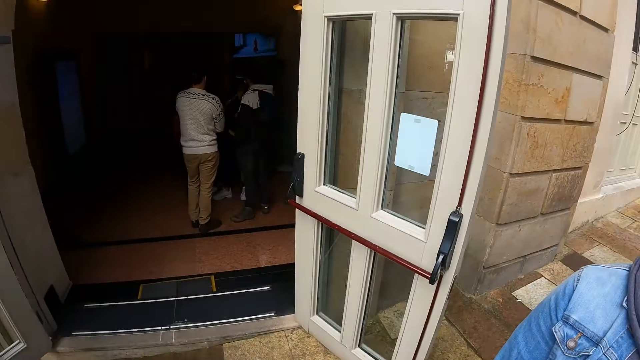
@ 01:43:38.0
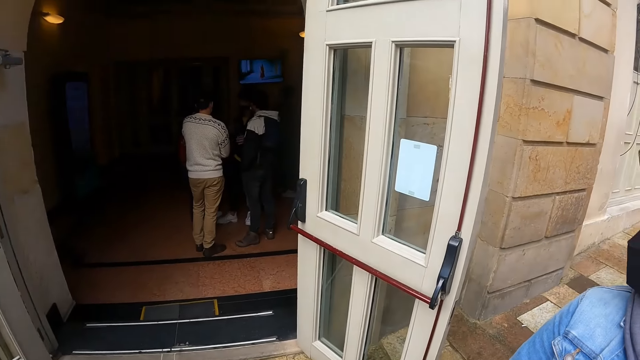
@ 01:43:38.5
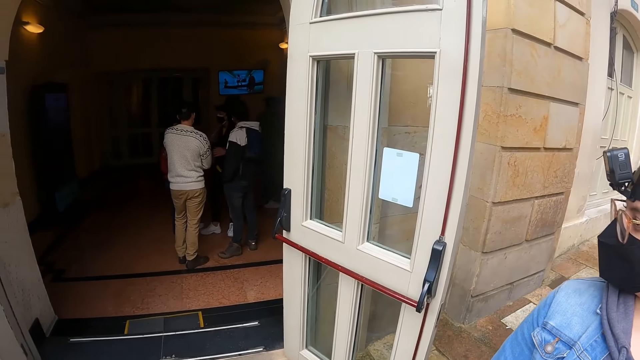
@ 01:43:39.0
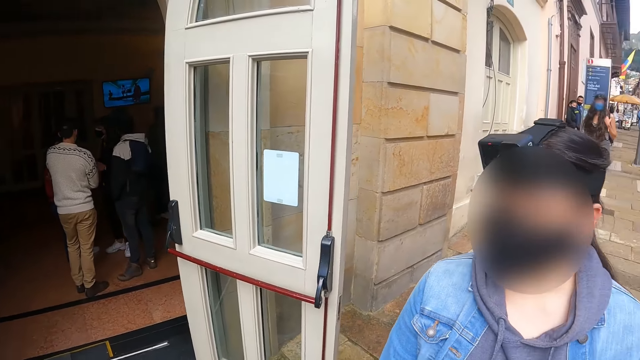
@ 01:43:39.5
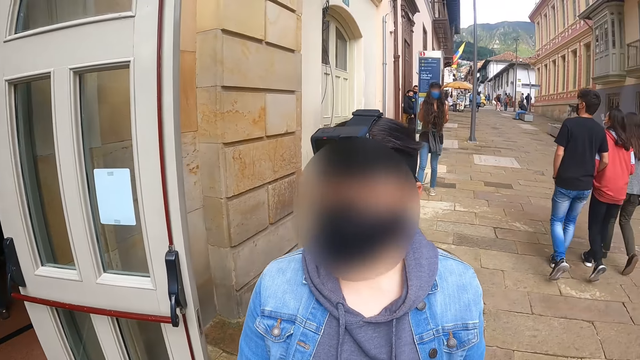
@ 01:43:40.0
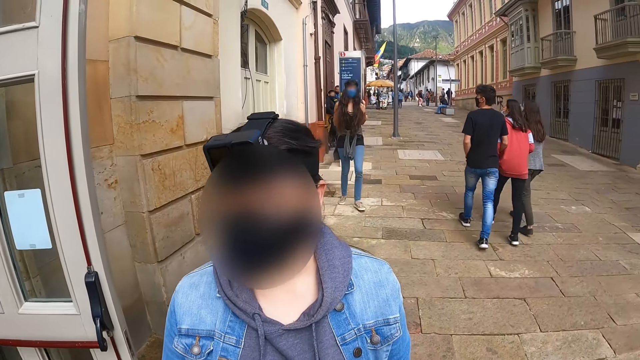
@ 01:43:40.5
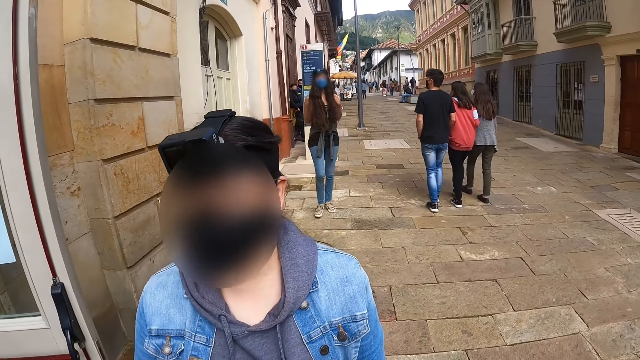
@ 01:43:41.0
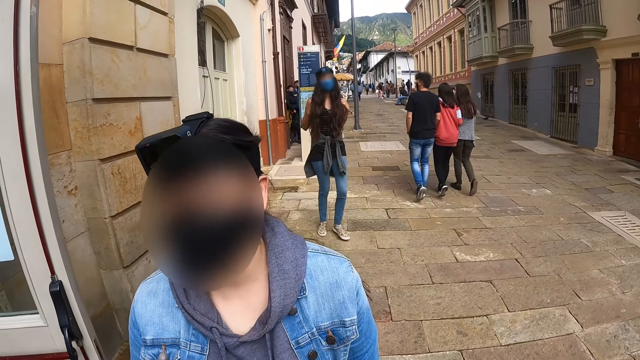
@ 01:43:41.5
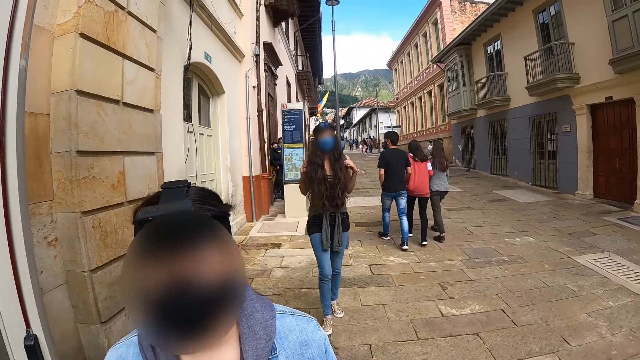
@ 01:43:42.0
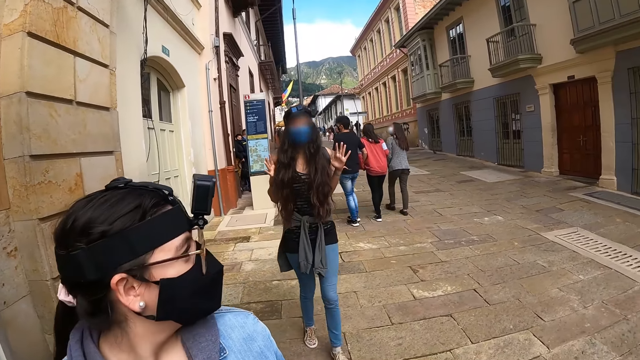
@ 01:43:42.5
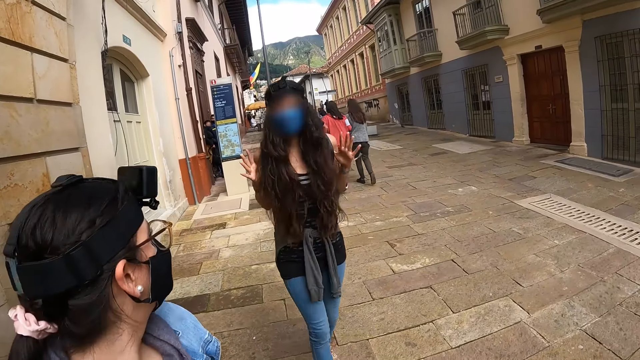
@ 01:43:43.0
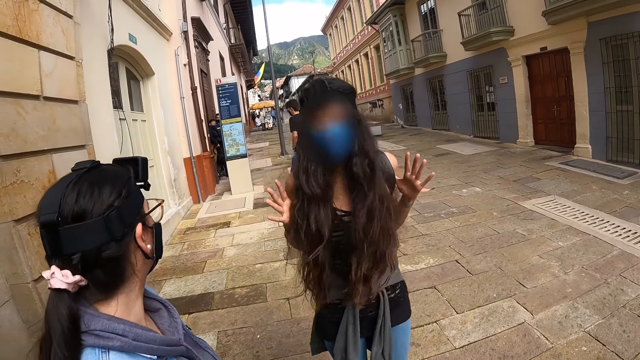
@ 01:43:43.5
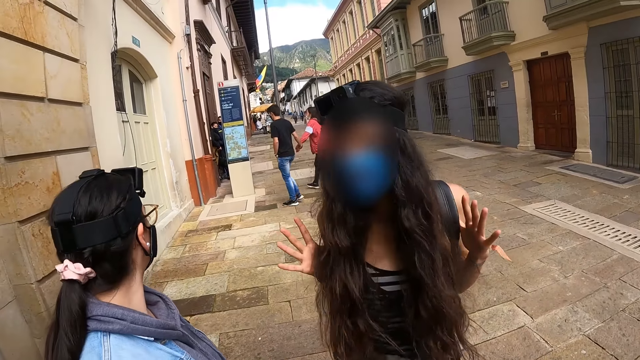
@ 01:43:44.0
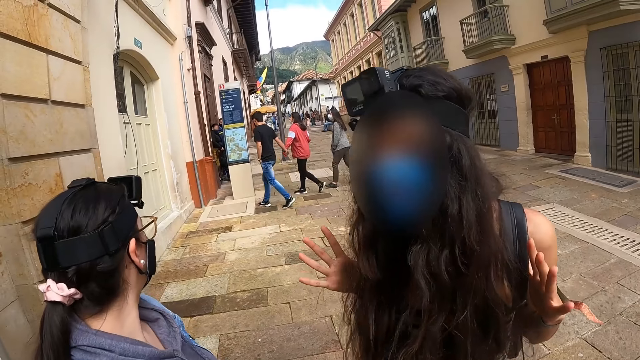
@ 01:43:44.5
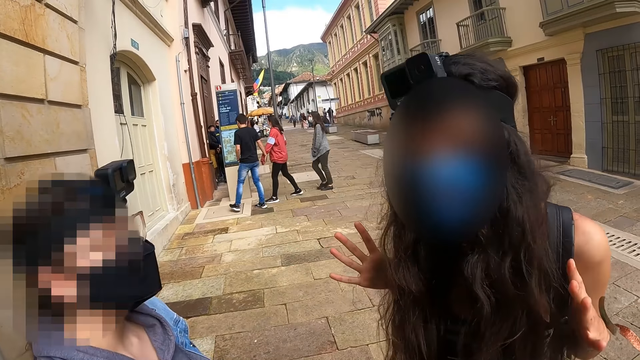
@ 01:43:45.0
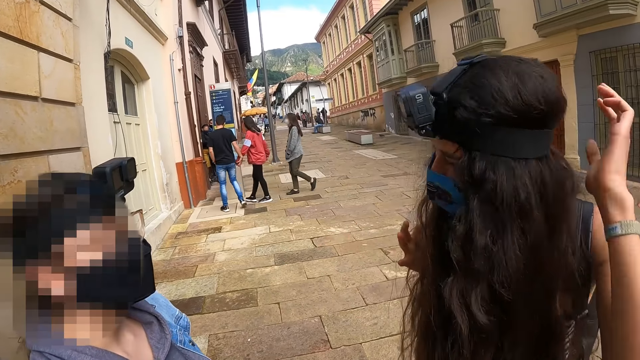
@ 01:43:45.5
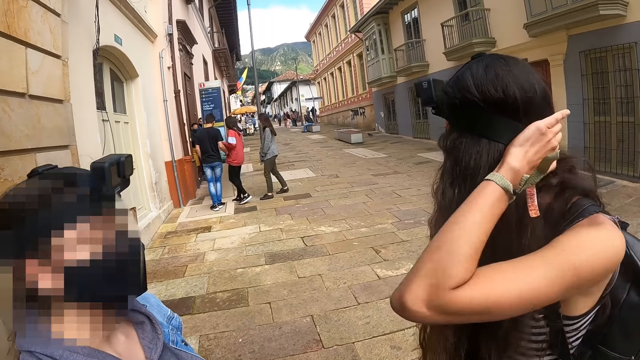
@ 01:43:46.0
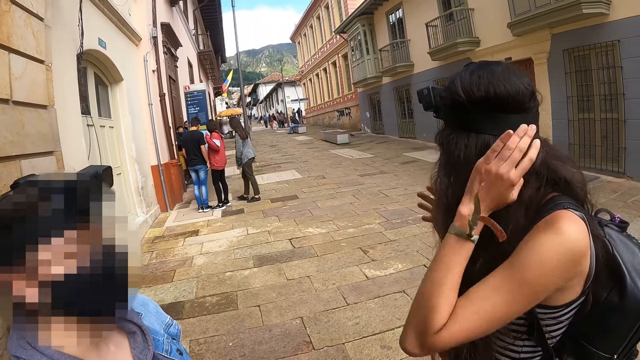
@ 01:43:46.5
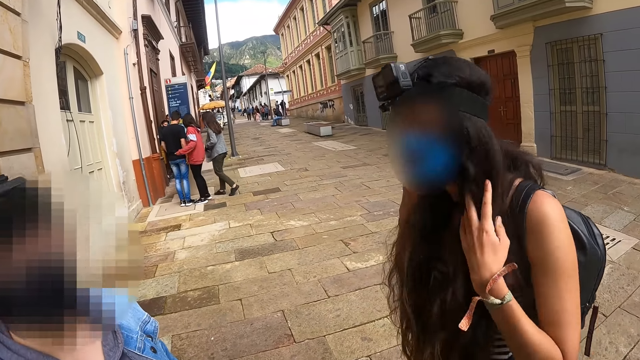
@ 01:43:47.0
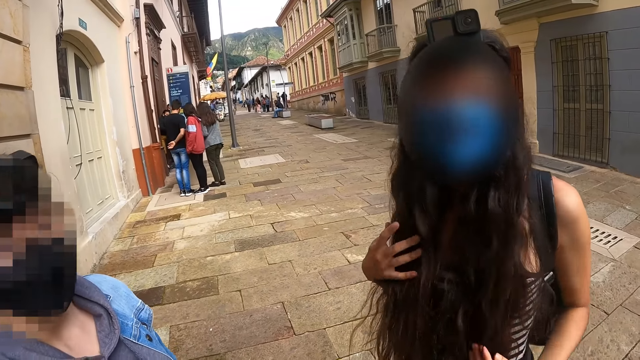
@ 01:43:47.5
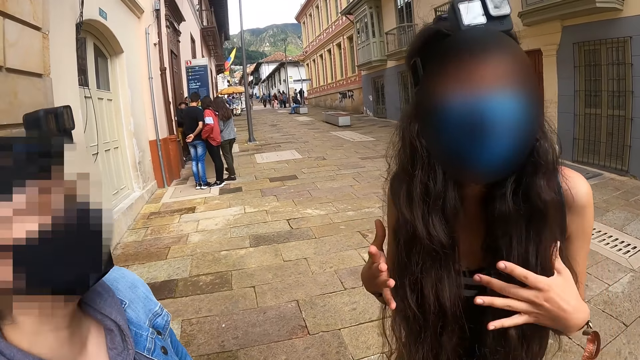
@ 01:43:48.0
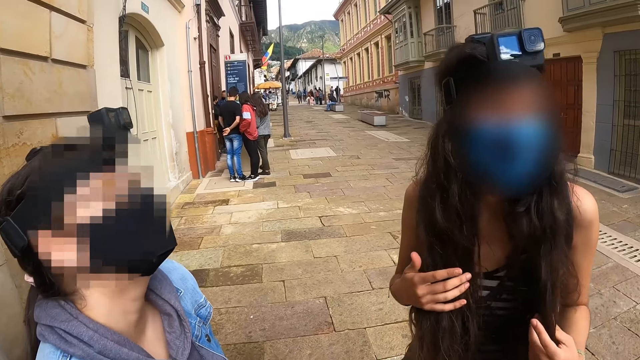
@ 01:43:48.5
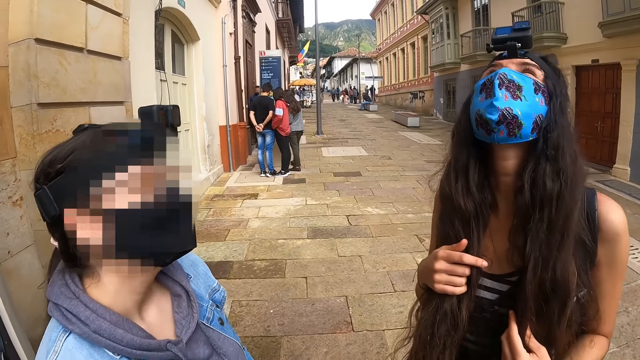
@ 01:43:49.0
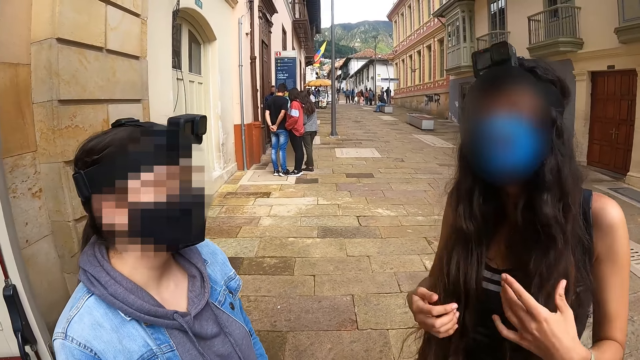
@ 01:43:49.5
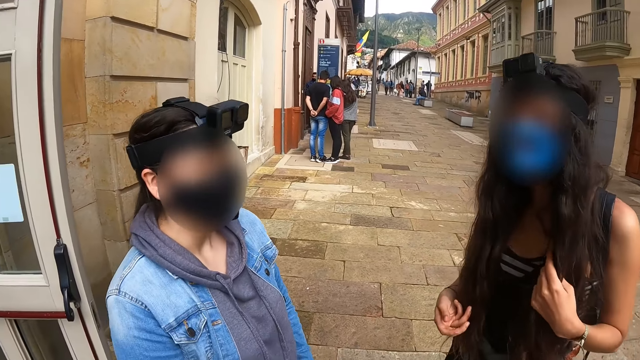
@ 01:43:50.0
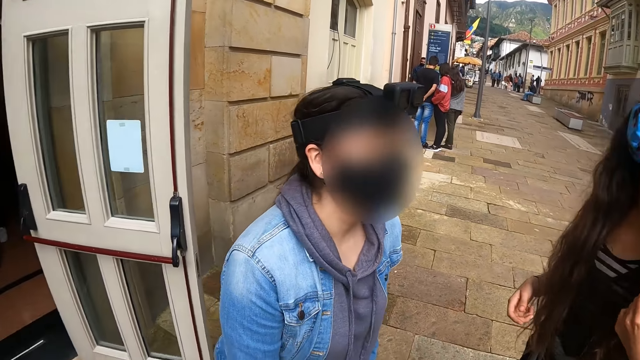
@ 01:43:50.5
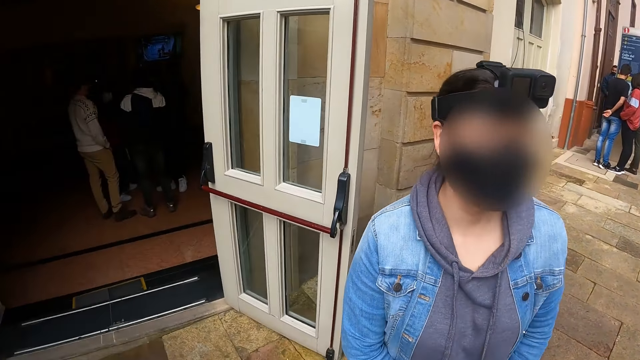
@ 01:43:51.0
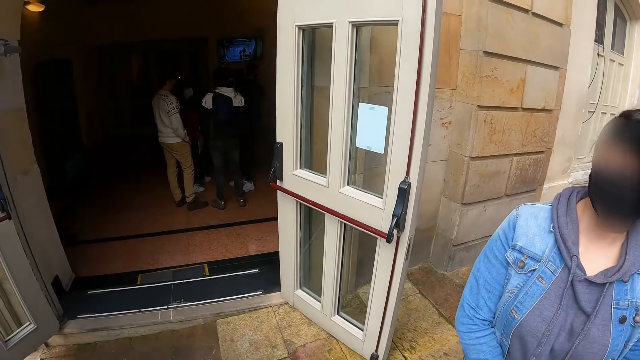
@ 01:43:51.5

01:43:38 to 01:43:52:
A person walks towards another person and the camera wearer. The camera wearer converses with the first person. A woman touches the head. The woman touches the hair. The woman interacts with the camera wearer and another woman.

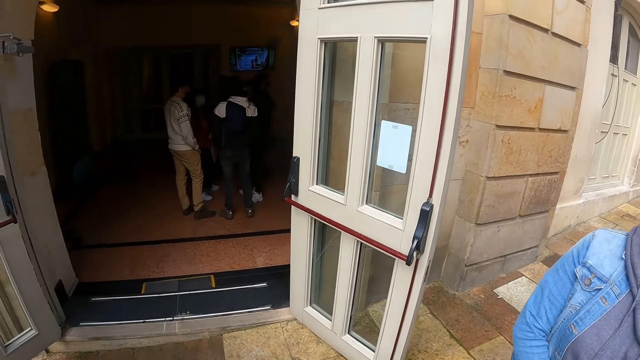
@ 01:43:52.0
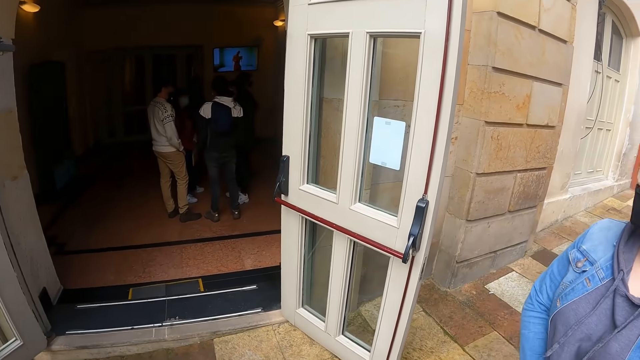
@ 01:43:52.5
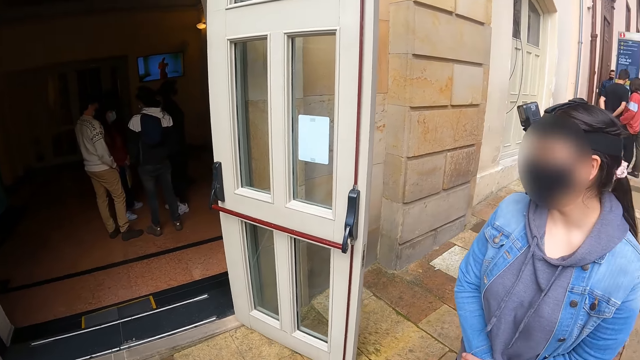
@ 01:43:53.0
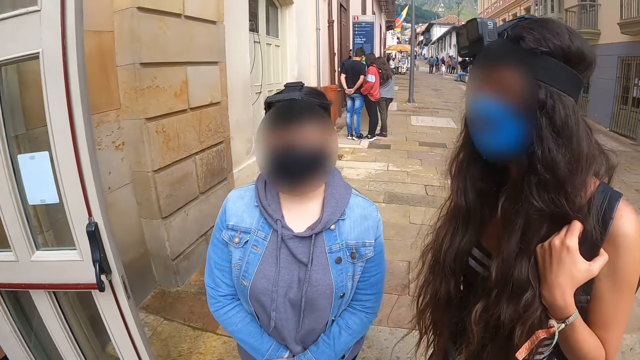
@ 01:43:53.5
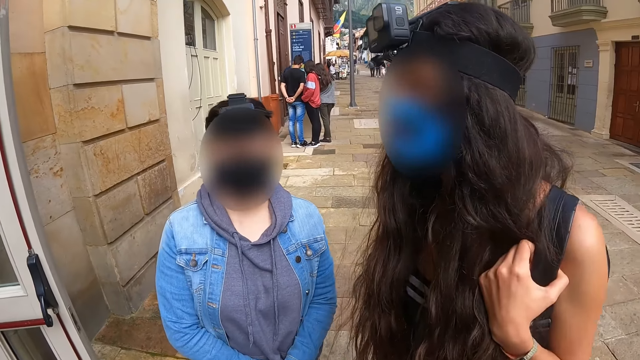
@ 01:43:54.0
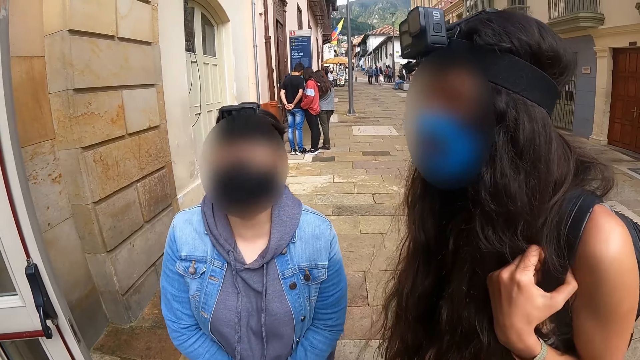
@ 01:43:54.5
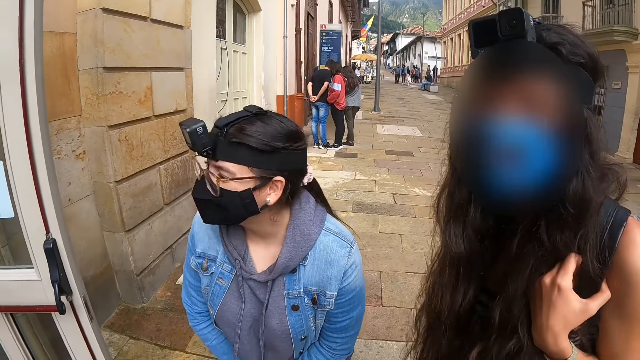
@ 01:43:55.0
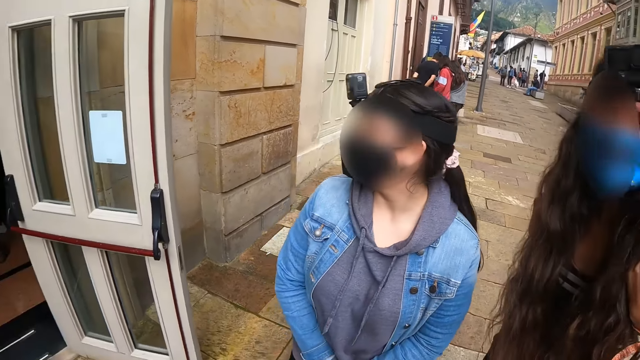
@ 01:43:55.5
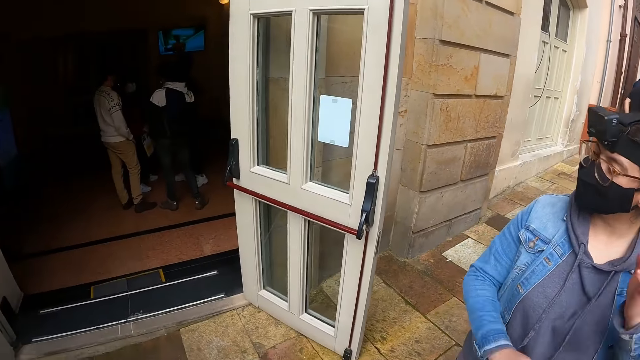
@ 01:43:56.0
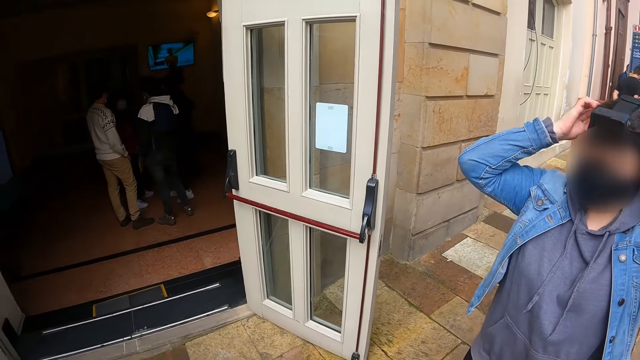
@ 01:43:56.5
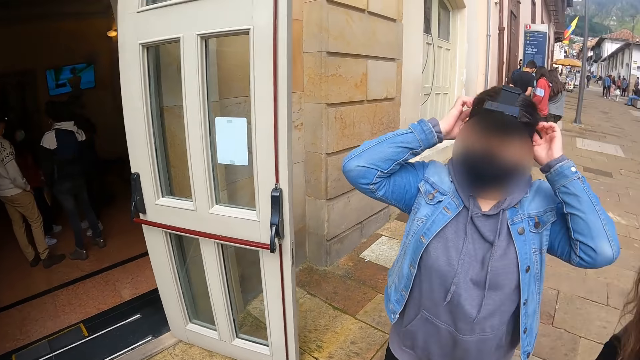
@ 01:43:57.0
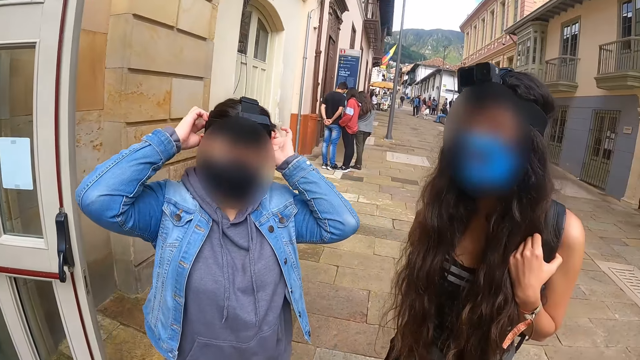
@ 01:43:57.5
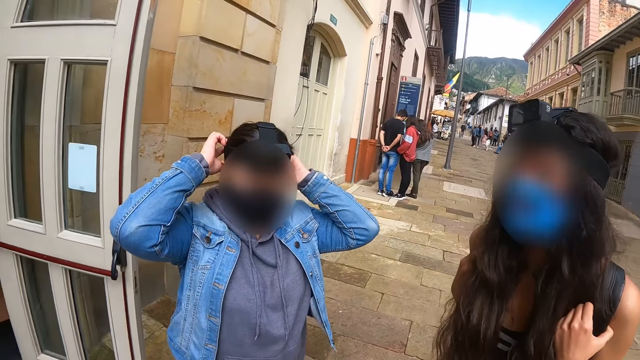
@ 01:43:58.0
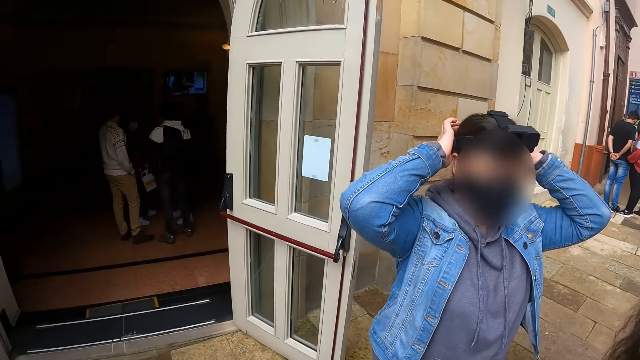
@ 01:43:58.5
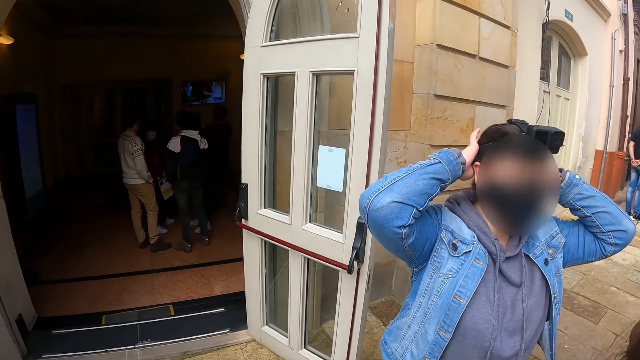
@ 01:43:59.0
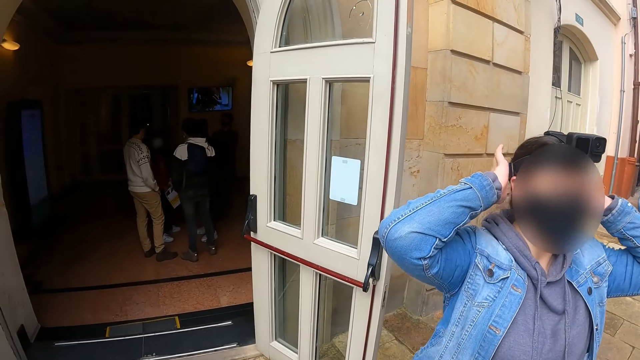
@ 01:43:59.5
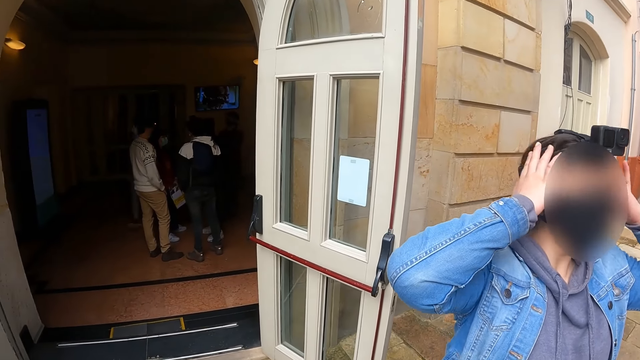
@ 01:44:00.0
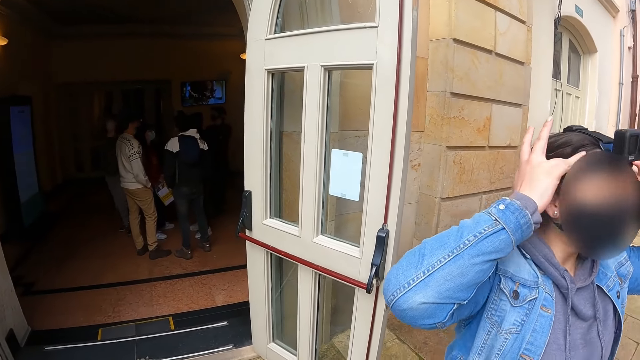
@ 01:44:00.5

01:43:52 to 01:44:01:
The camera wearer looks around. A woman touches the head.
